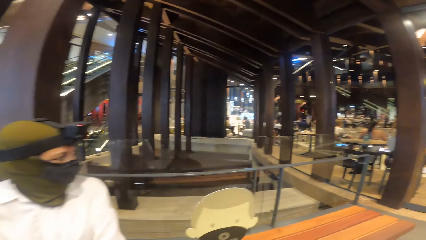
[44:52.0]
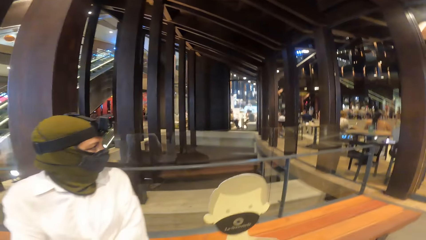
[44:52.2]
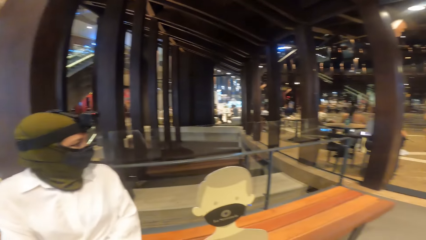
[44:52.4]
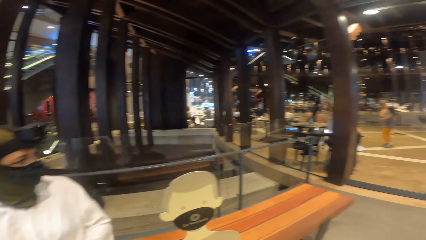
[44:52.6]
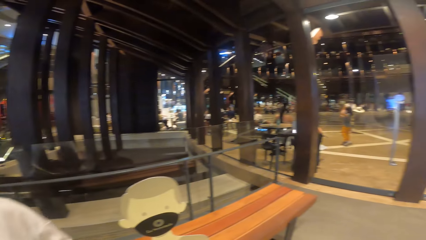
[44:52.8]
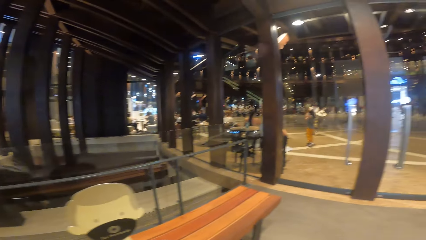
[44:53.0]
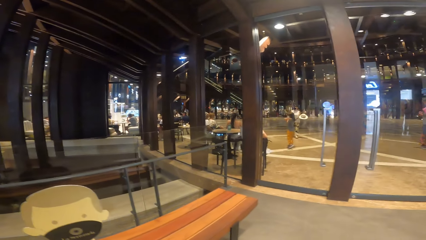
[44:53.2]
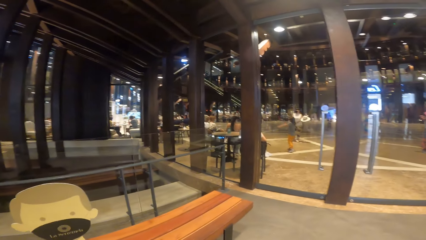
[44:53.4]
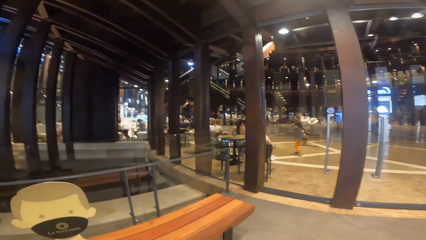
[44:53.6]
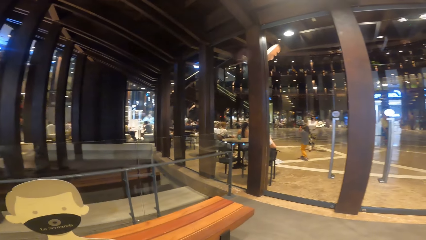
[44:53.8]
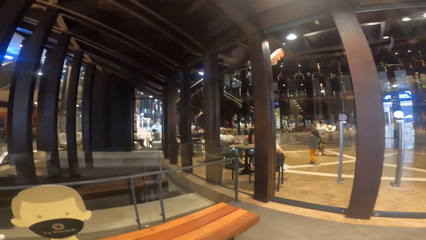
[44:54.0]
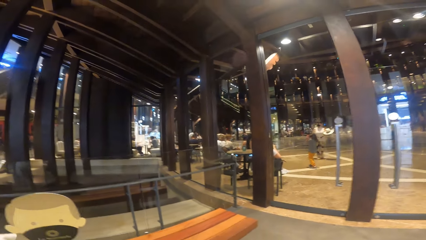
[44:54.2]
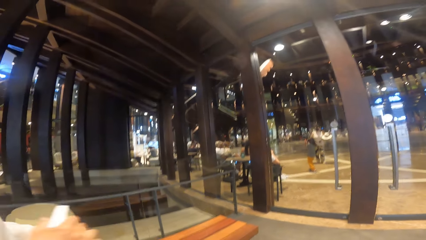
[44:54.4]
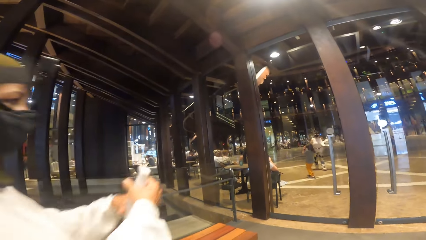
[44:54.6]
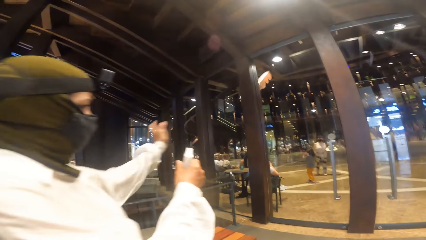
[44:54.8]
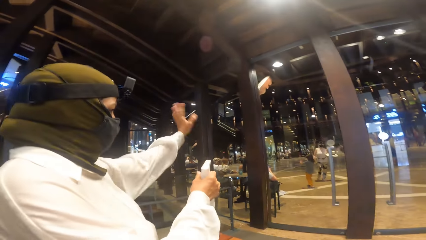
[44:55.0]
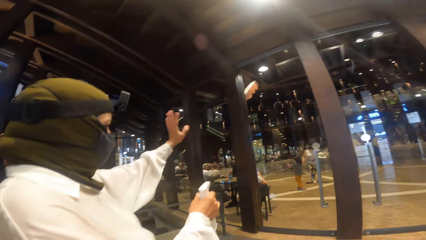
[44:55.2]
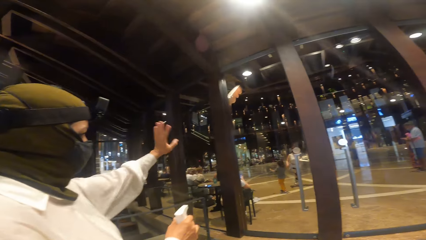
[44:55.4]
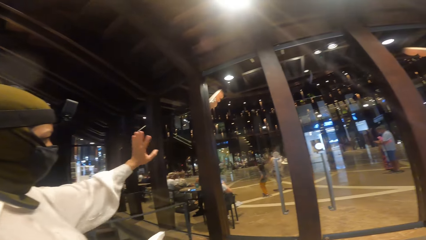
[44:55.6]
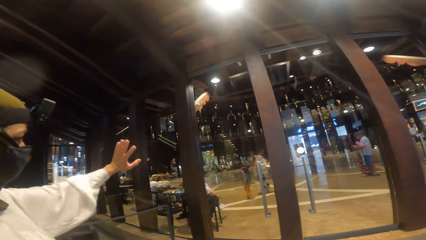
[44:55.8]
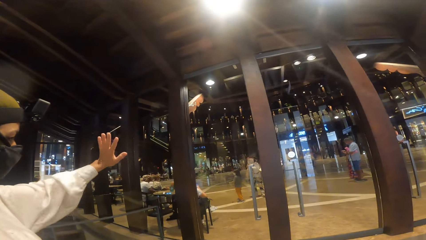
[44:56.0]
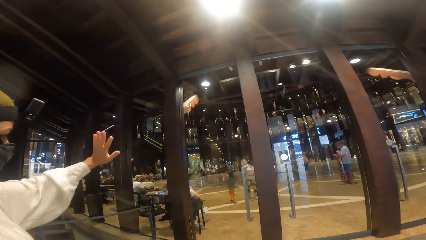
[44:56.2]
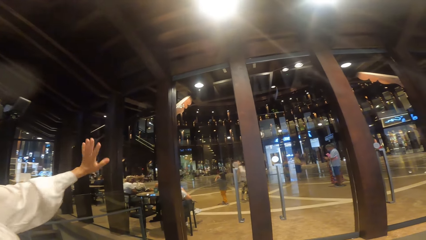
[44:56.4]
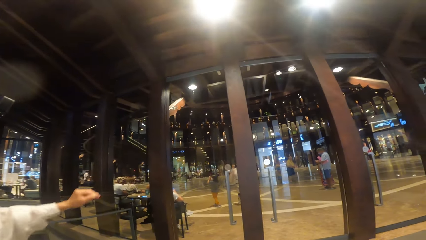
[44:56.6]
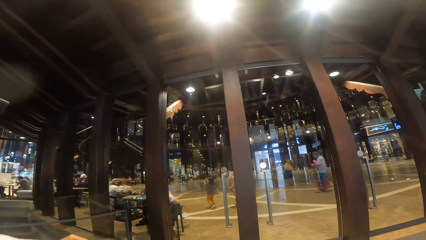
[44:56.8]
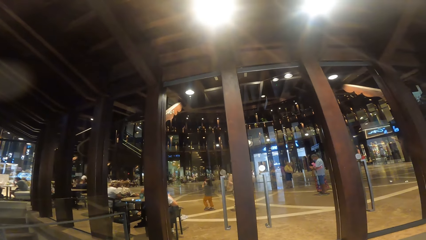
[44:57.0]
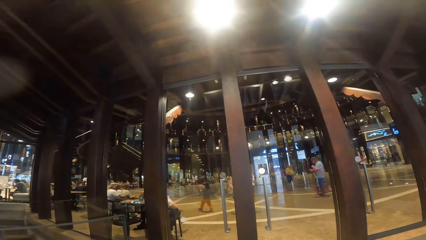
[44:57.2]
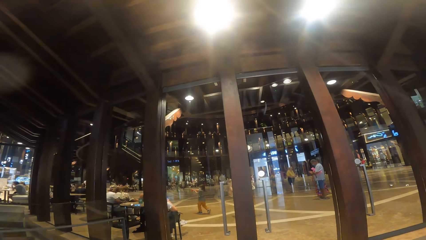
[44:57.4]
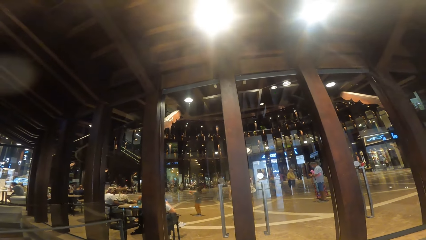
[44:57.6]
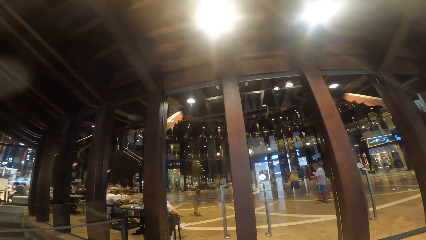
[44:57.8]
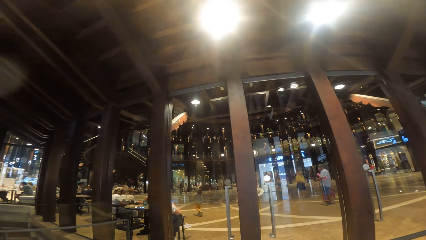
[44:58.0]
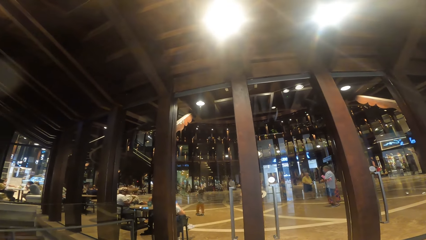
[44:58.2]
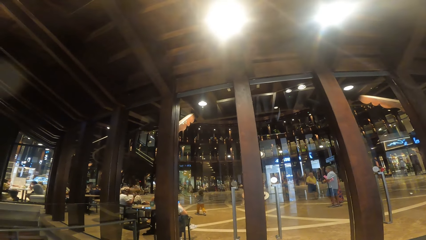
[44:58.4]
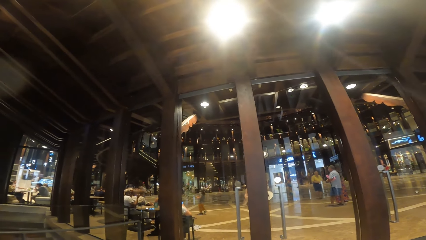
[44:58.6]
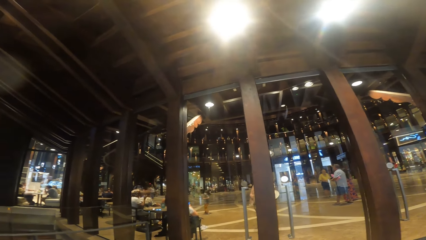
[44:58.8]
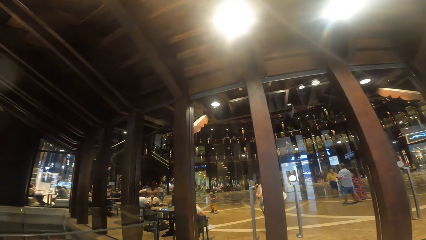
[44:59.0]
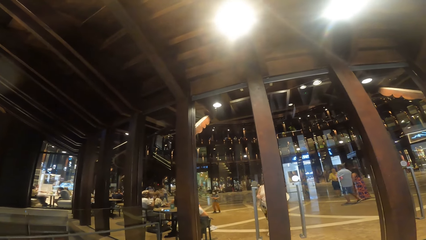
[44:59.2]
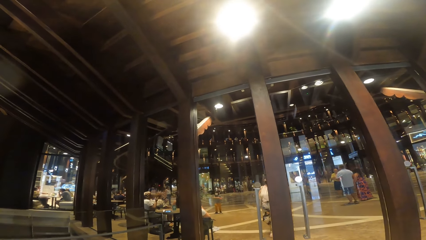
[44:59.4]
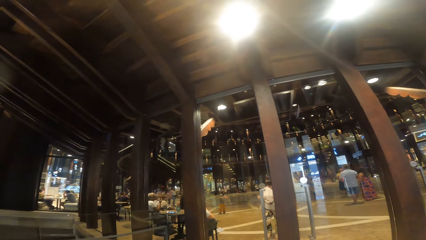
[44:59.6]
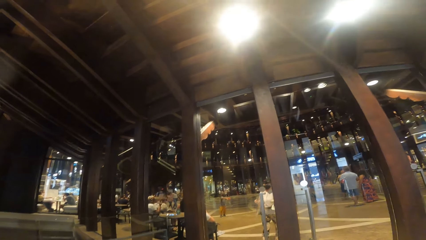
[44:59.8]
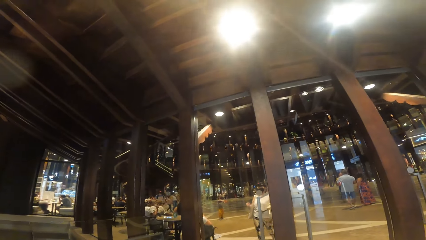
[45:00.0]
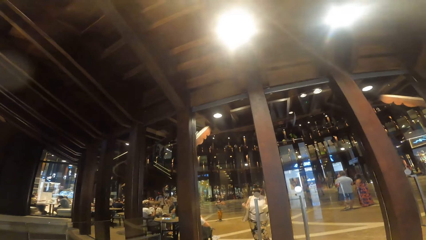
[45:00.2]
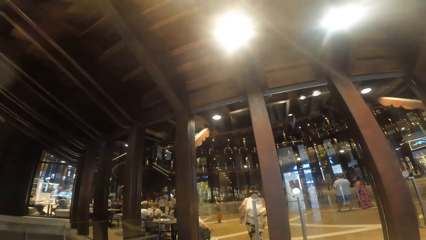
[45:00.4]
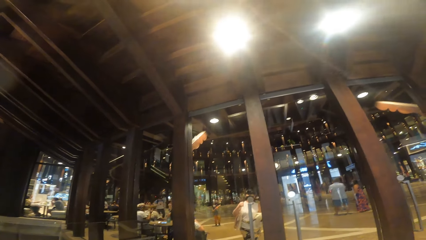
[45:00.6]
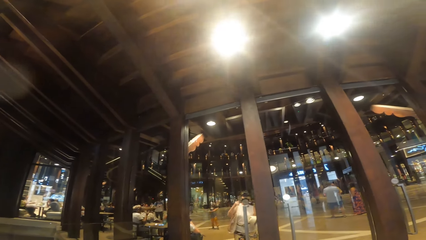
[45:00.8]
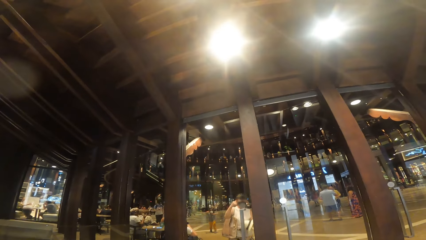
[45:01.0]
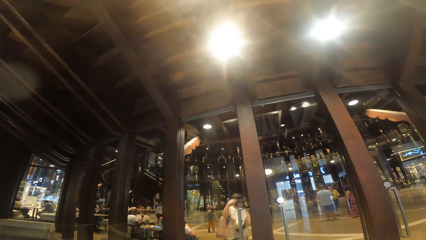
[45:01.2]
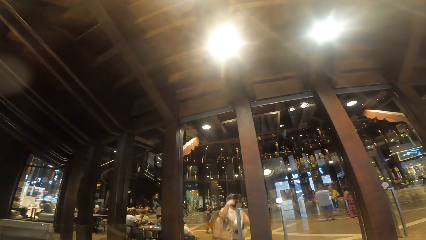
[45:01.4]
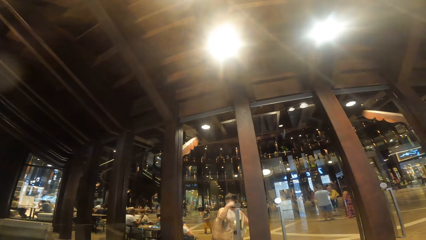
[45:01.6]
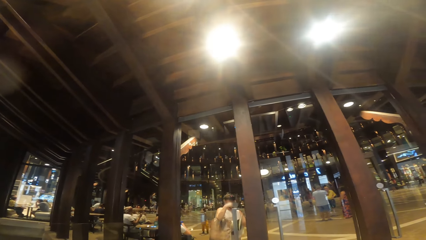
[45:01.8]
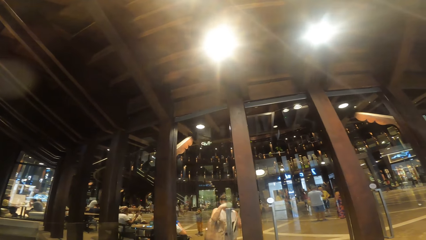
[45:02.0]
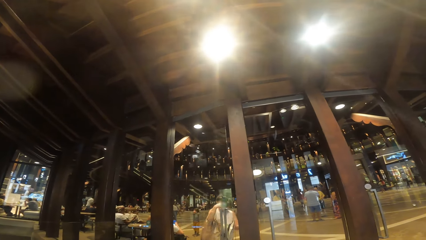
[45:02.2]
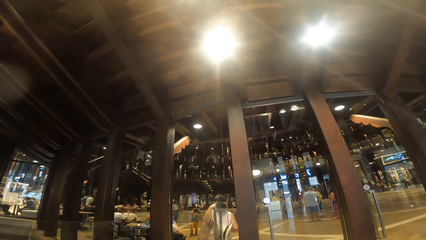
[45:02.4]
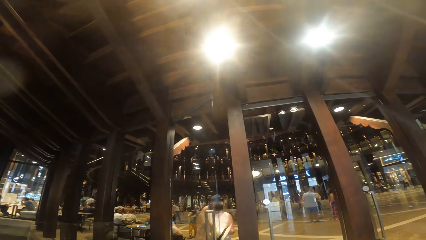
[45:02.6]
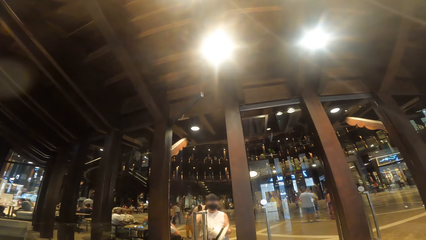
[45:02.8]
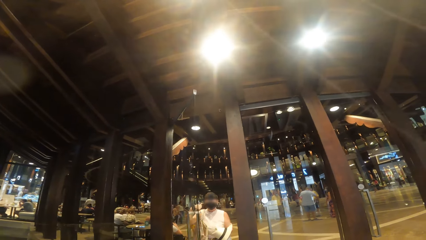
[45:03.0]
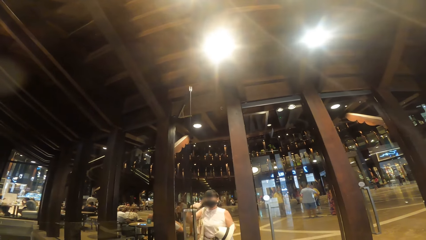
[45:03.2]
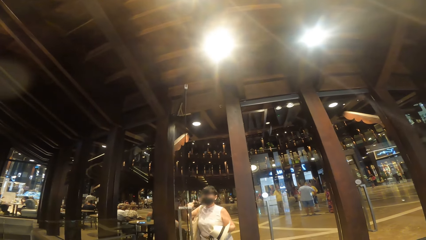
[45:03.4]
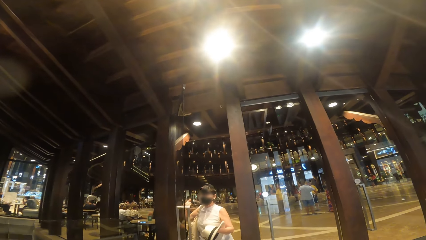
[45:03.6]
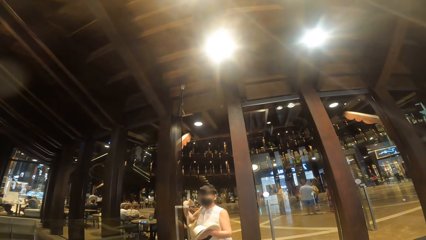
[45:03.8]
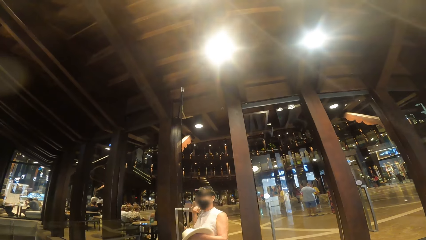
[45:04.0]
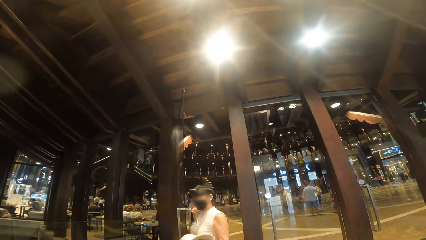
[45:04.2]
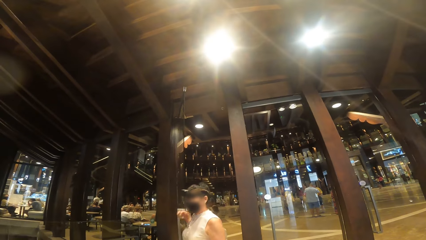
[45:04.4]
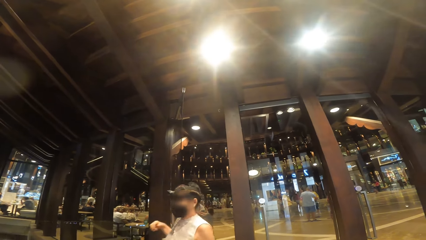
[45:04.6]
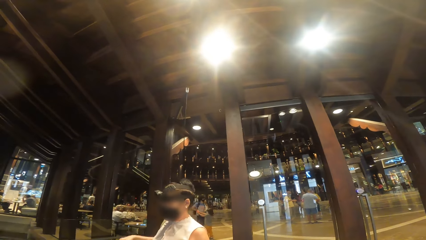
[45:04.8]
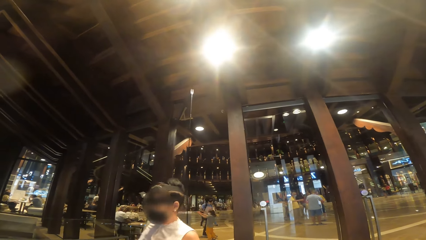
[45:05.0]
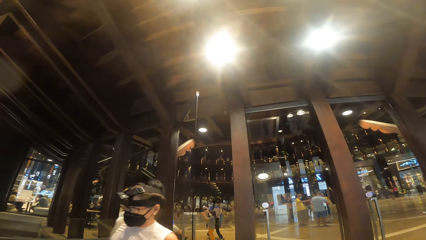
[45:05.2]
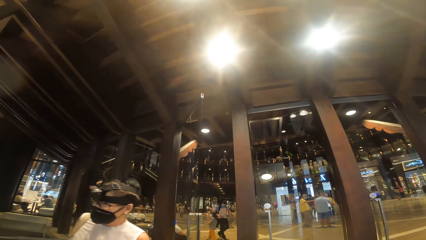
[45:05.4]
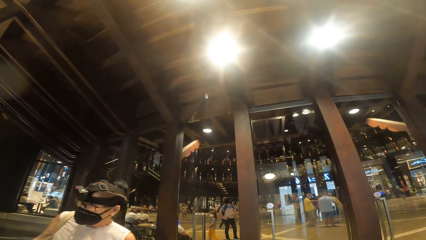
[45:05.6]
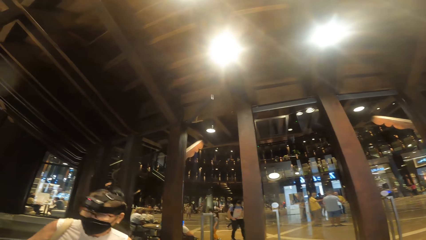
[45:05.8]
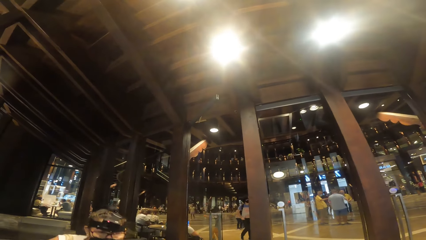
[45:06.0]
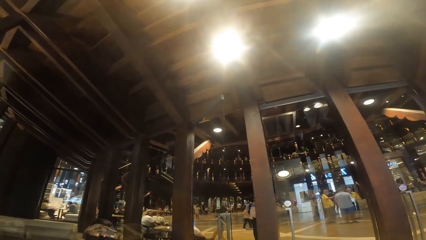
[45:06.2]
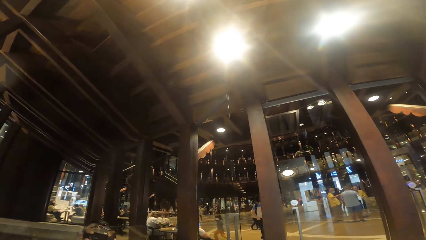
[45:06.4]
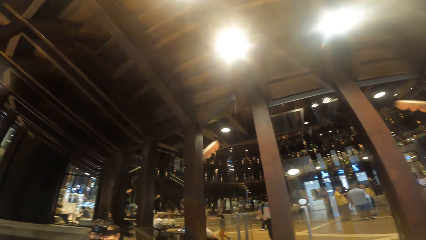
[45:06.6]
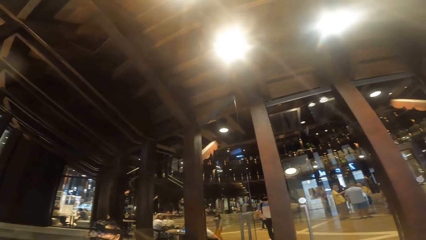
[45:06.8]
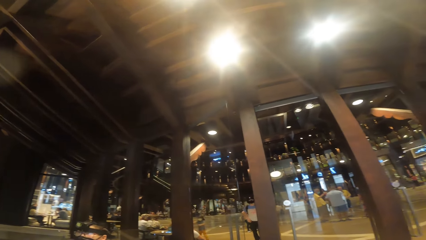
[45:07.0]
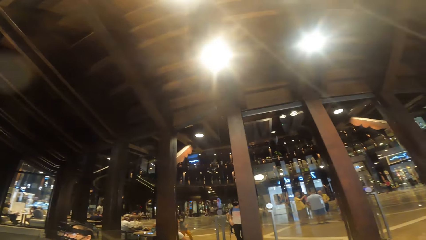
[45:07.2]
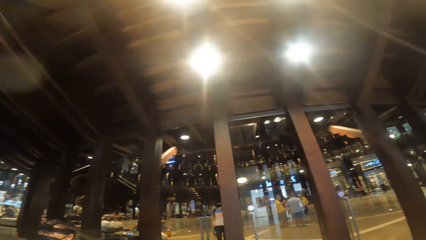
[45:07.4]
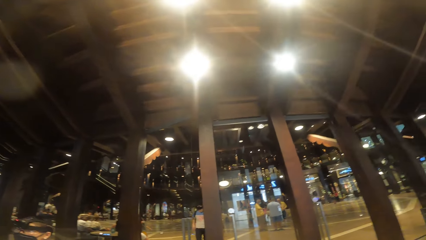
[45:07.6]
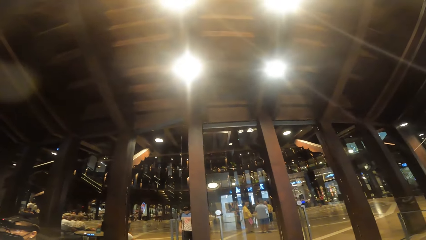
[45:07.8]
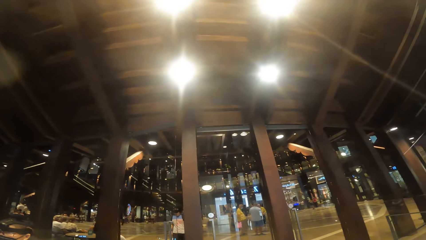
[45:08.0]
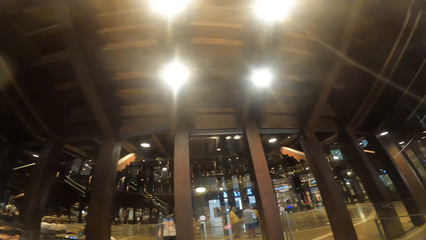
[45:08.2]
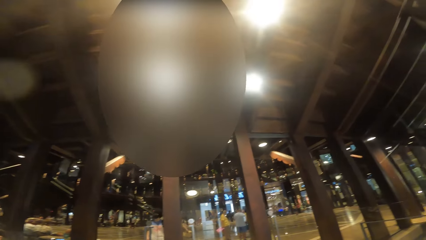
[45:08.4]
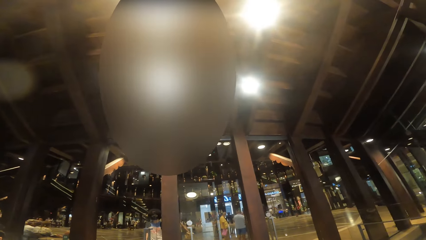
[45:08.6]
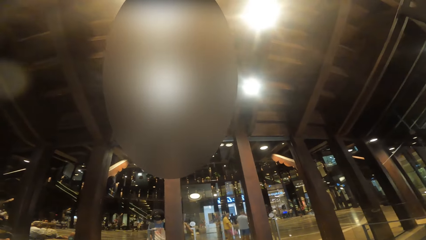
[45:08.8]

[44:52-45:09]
A woman interacts with another woman. The second woman holds a hat in her left hand. A woman waves her left hand. The second woman opens a door with her right hand.
